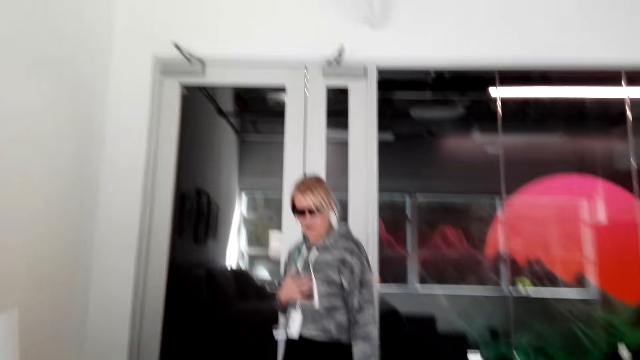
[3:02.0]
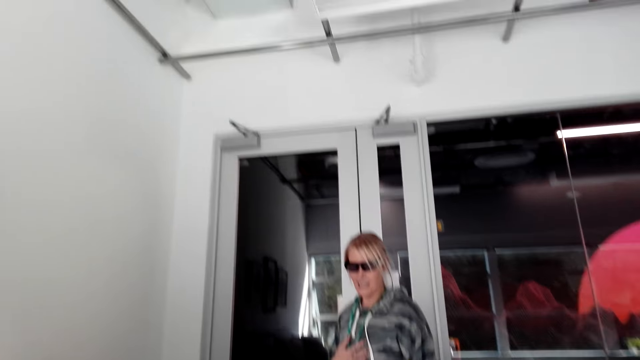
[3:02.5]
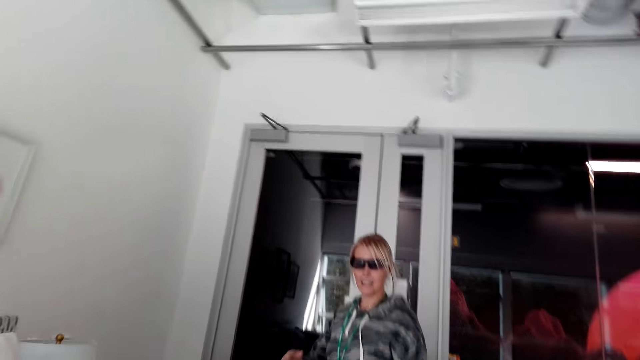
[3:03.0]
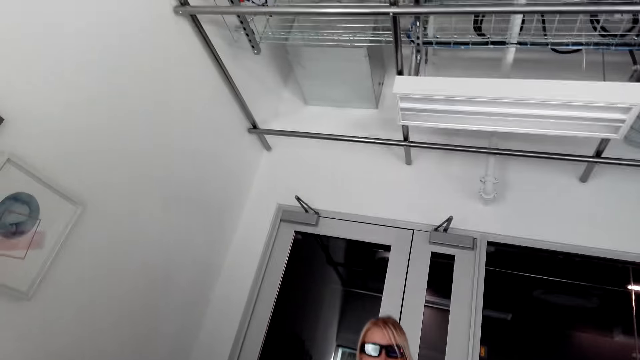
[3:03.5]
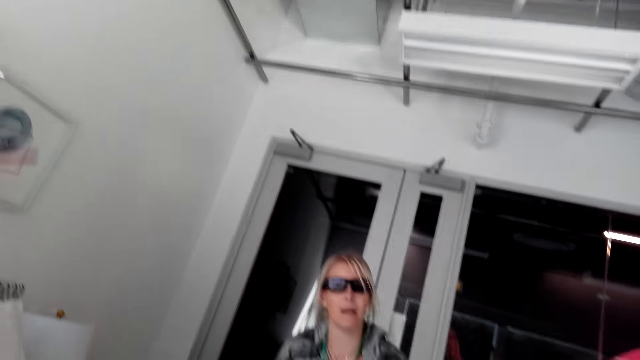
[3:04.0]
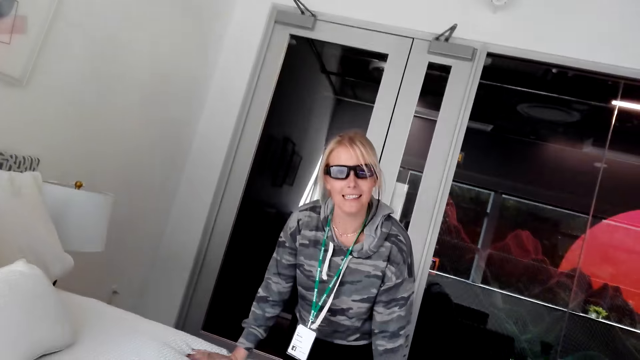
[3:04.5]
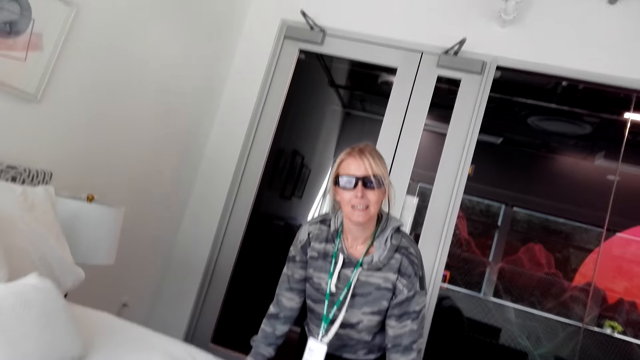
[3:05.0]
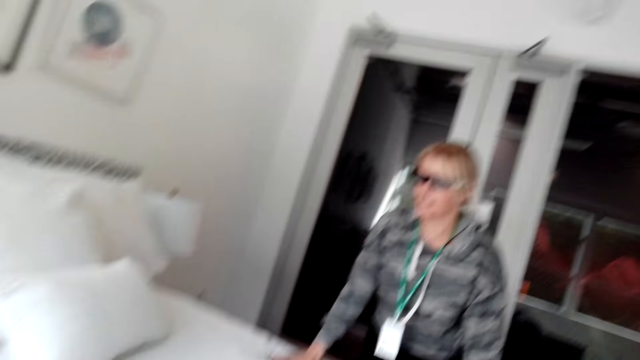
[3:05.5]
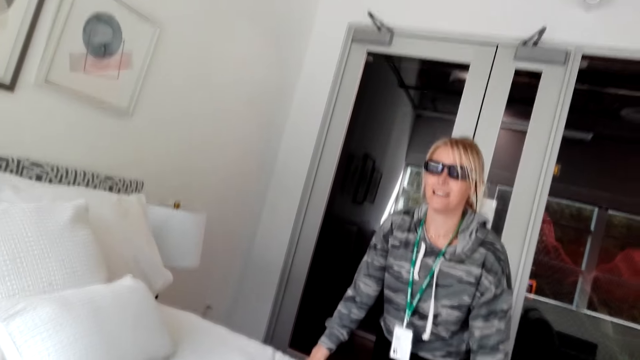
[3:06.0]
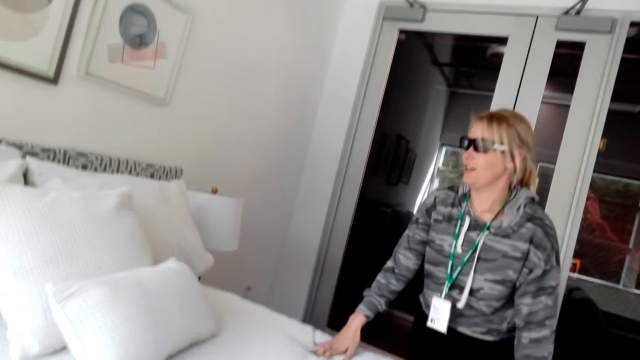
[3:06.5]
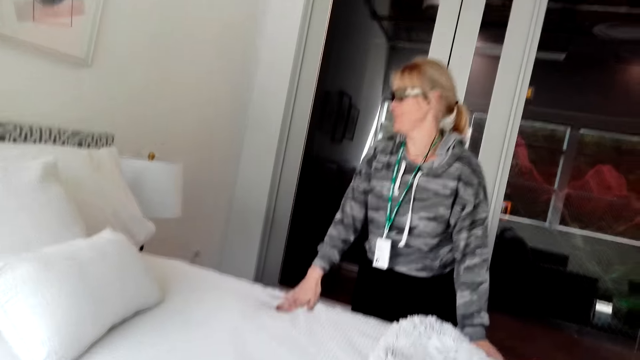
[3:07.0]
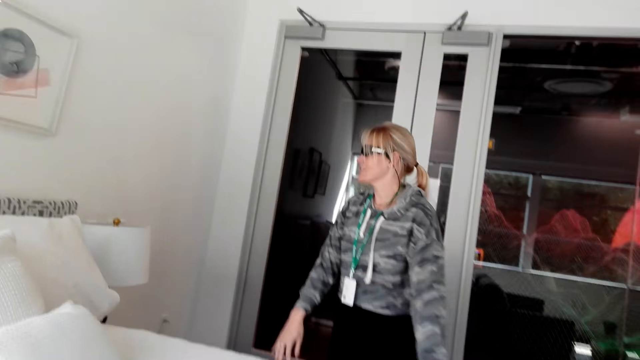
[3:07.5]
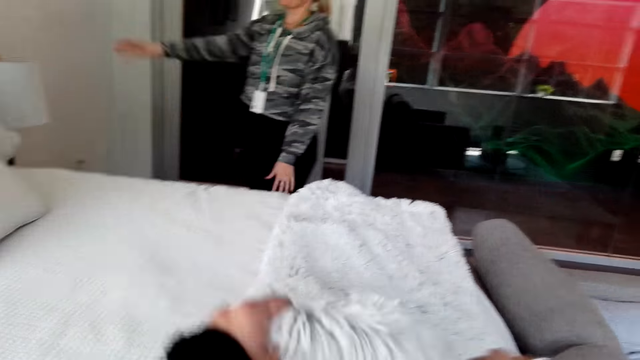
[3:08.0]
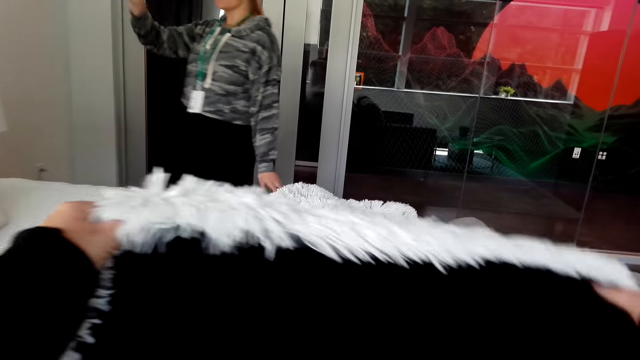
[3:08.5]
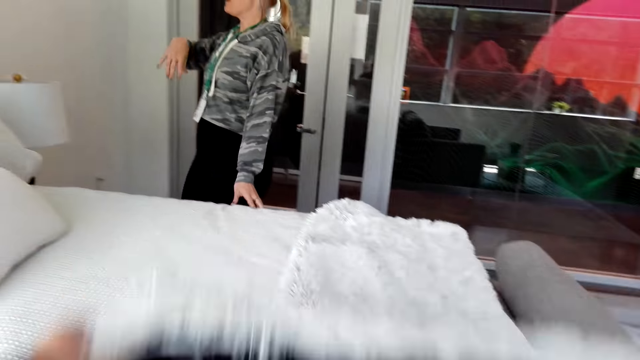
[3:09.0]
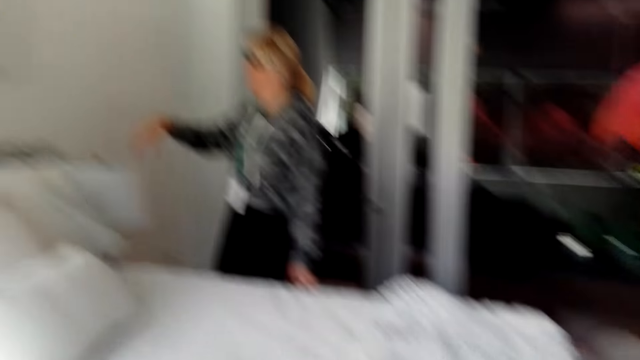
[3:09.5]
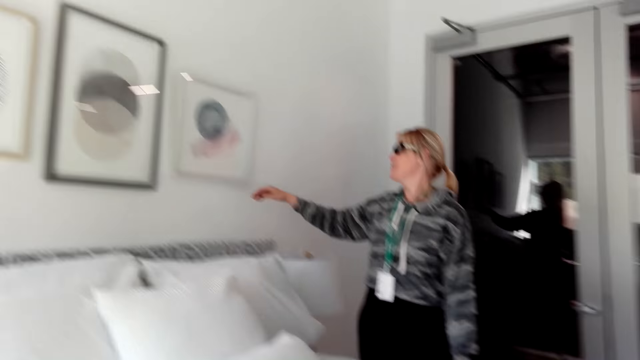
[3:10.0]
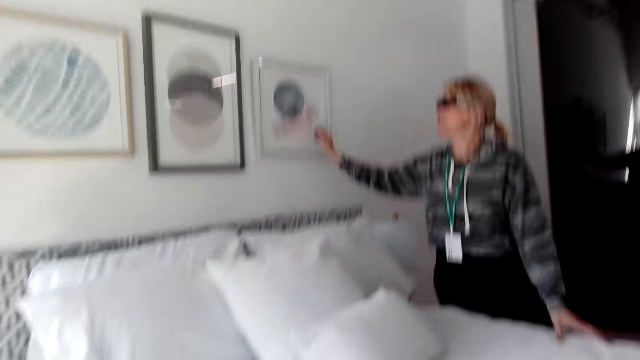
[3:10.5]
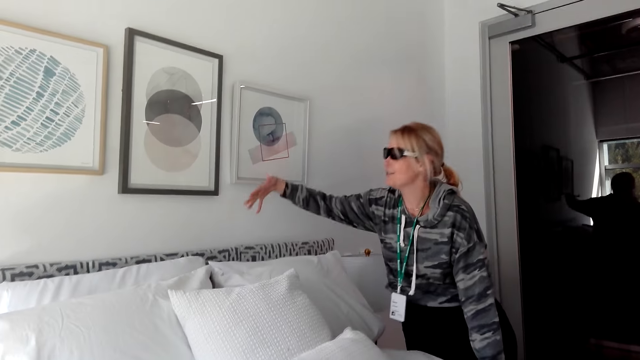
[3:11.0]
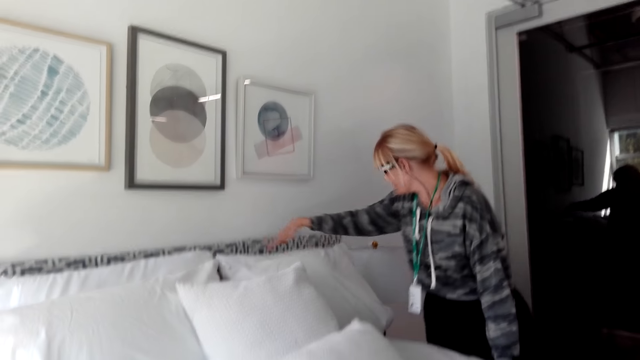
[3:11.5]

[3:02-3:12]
Someone talks.

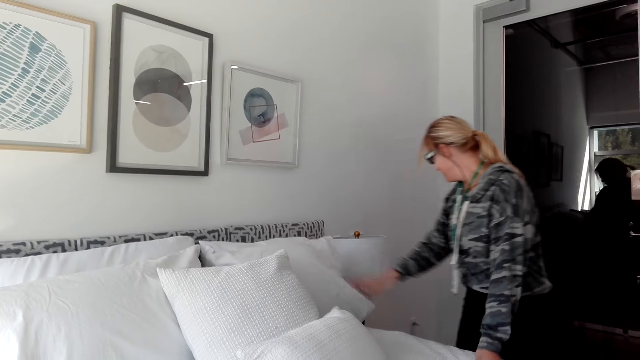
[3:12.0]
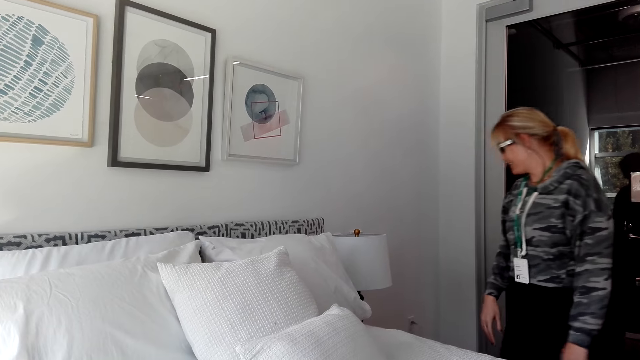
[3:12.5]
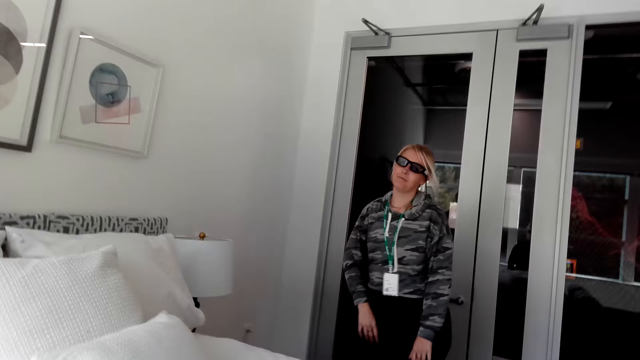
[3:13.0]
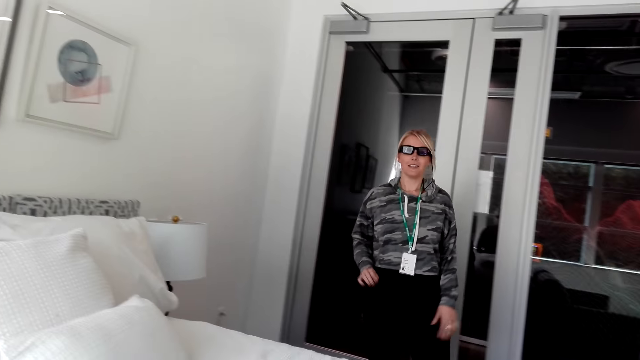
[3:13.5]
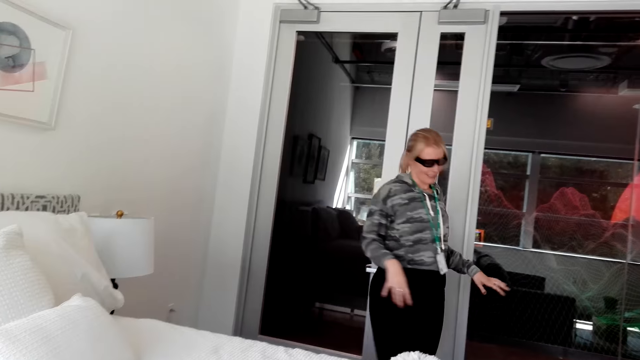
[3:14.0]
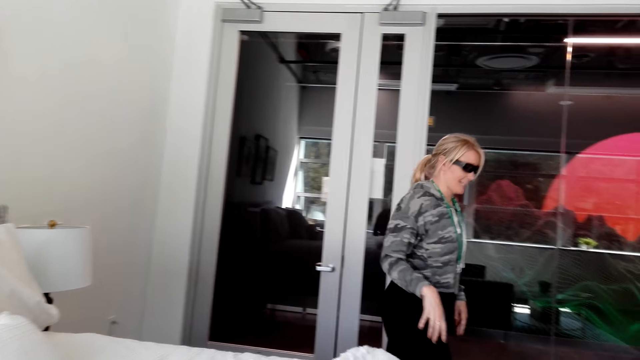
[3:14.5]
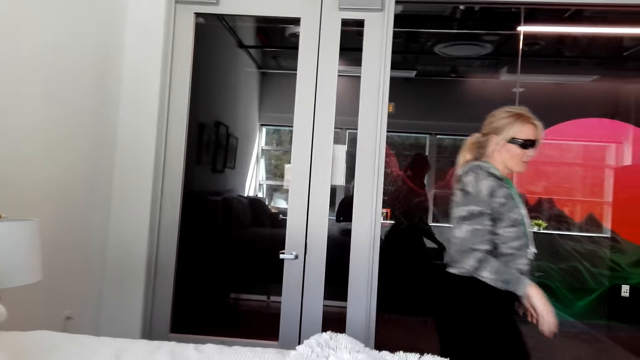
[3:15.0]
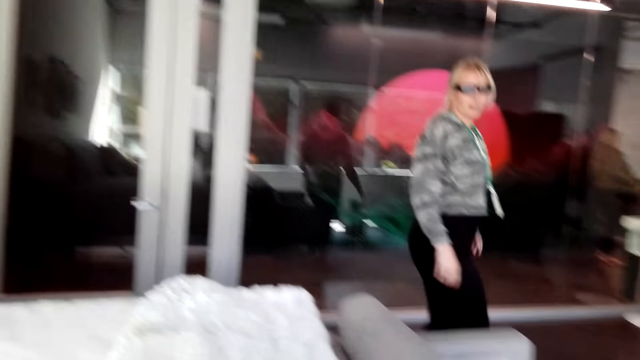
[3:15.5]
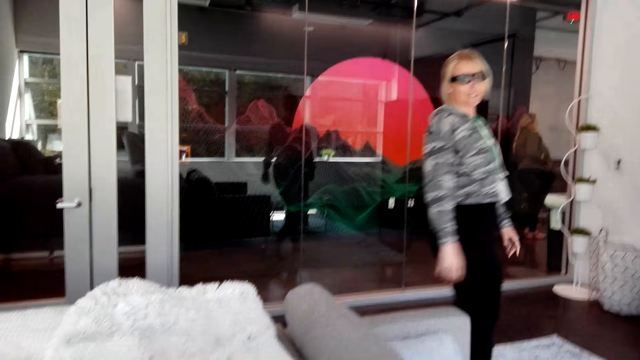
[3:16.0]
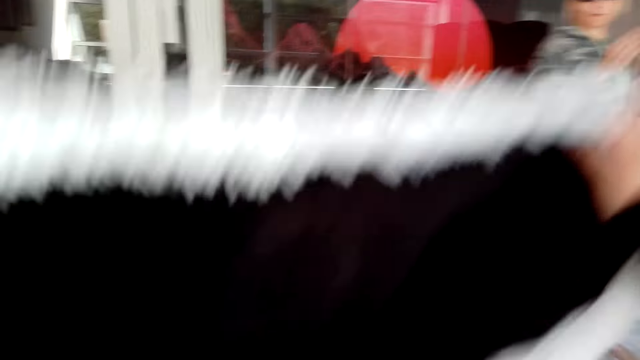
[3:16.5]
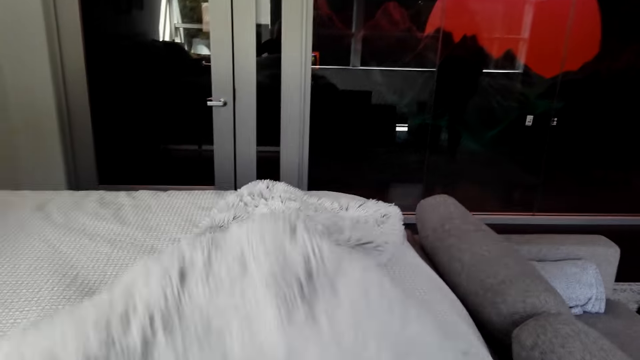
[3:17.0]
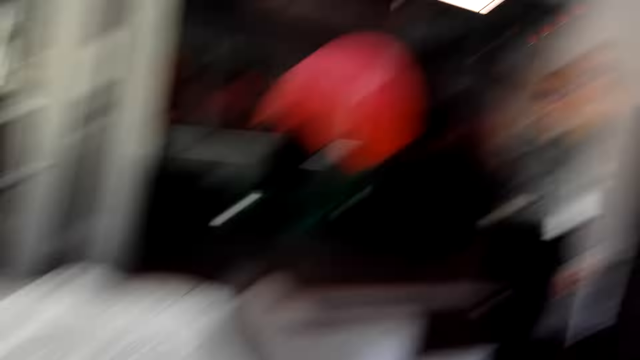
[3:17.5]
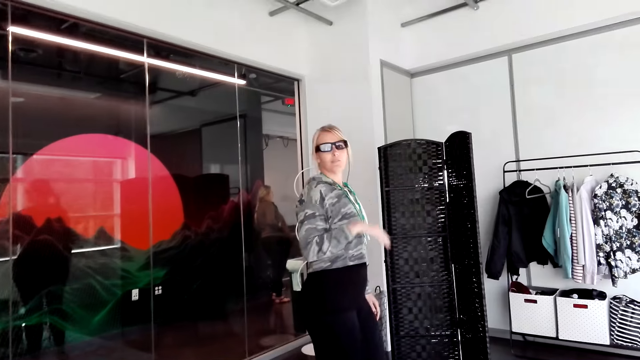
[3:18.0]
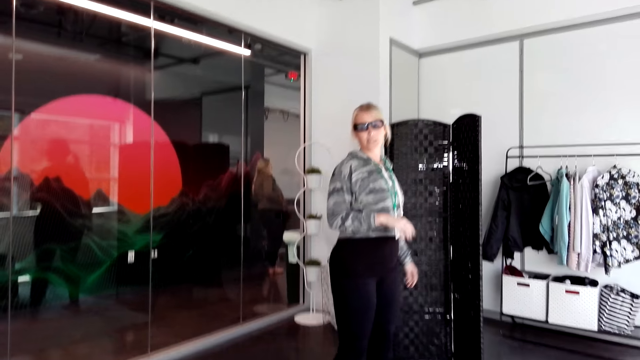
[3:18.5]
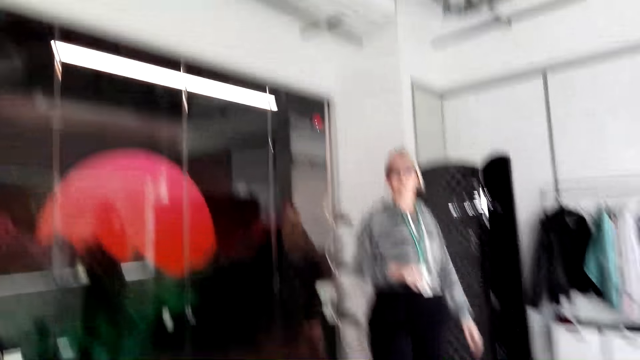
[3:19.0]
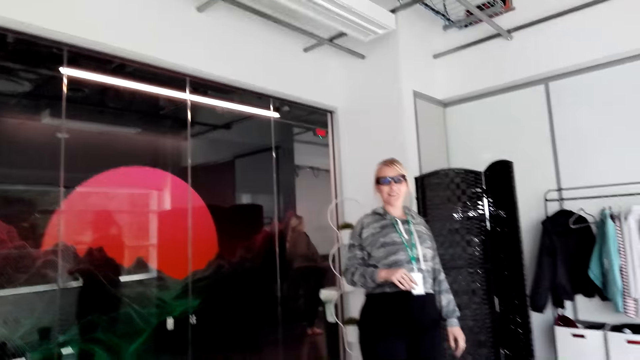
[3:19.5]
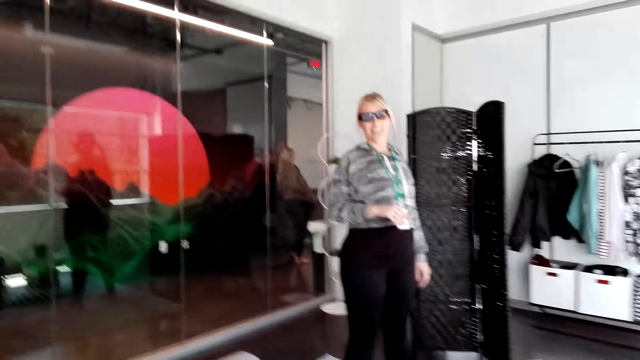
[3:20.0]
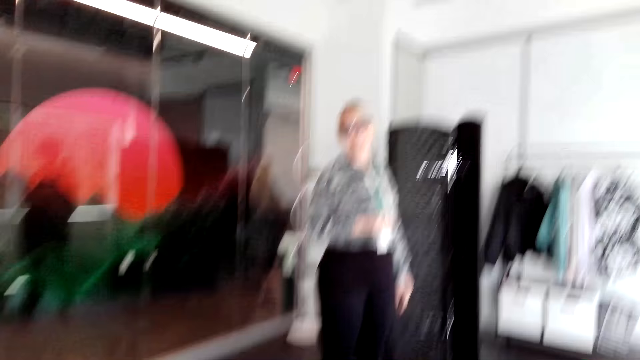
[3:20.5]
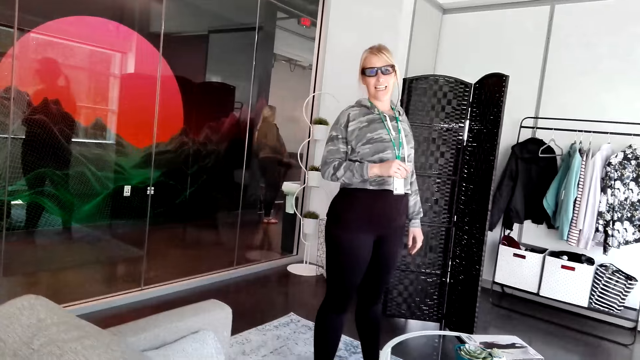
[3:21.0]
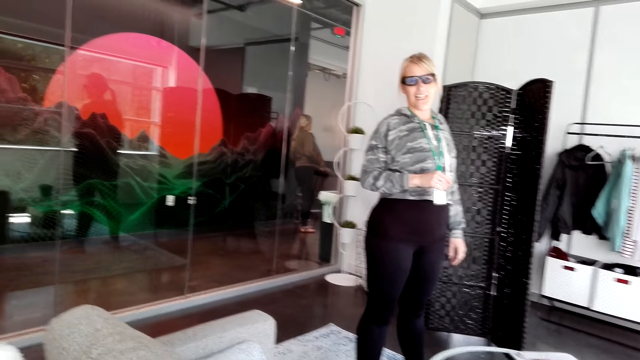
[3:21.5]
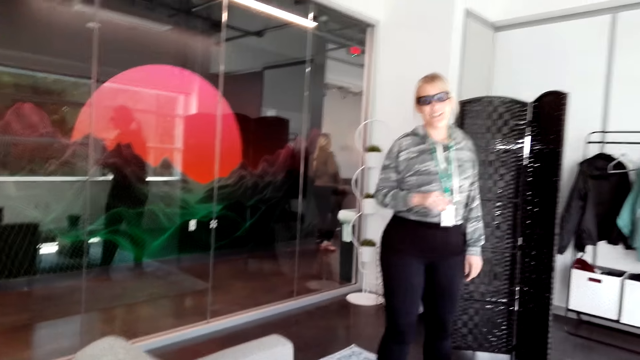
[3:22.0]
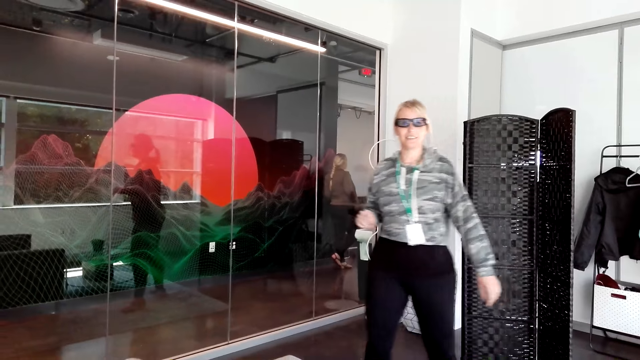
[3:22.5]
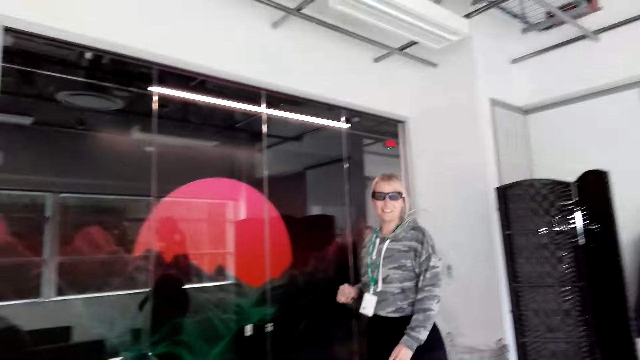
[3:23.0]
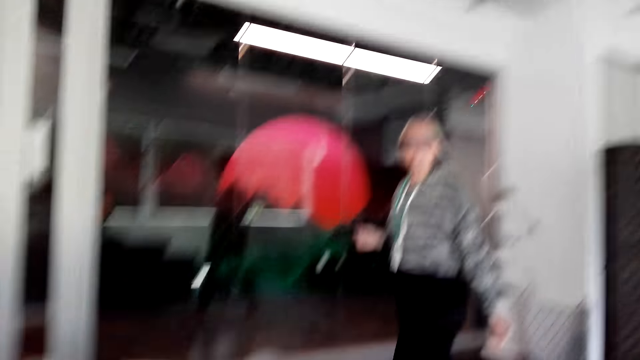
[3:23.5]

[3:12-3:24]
A person moves along. The camera wearer talks looking at the blankets.
